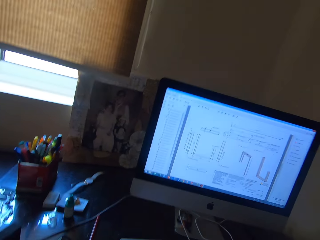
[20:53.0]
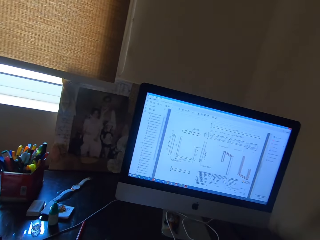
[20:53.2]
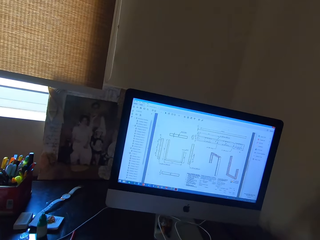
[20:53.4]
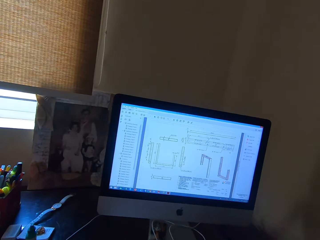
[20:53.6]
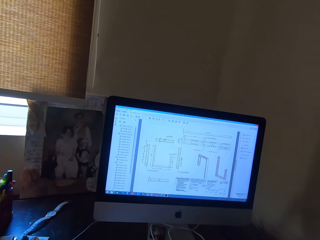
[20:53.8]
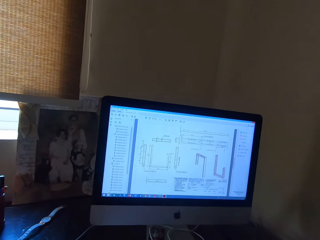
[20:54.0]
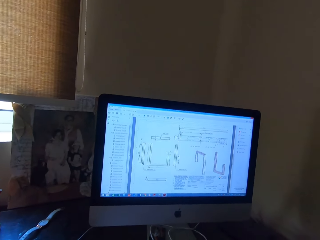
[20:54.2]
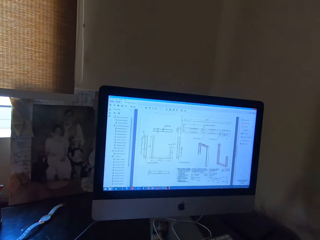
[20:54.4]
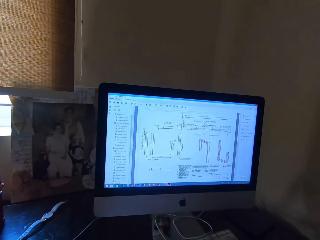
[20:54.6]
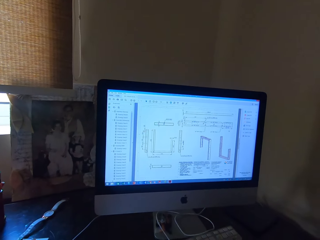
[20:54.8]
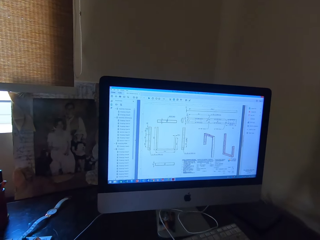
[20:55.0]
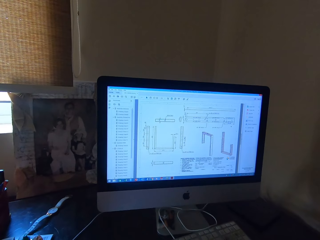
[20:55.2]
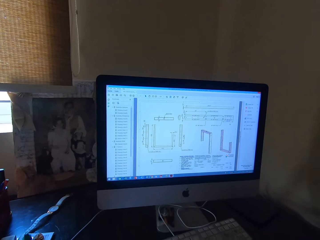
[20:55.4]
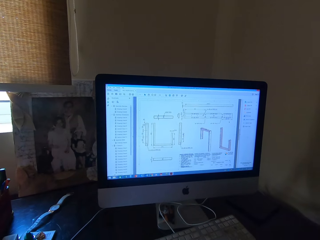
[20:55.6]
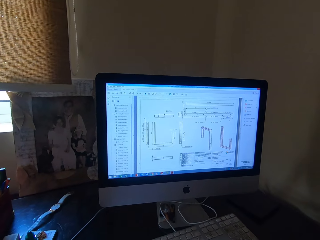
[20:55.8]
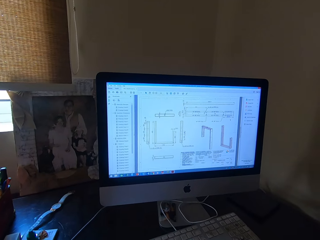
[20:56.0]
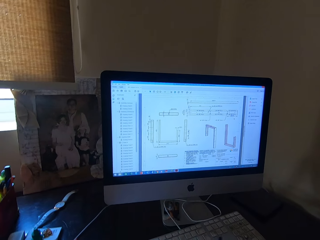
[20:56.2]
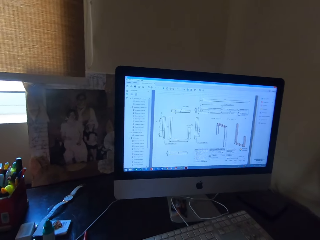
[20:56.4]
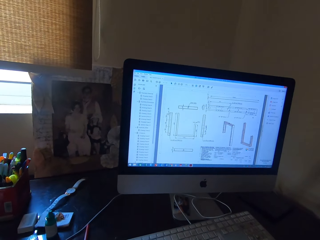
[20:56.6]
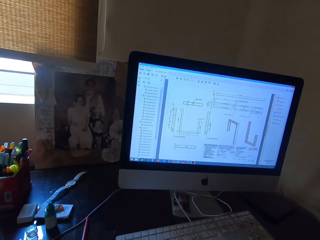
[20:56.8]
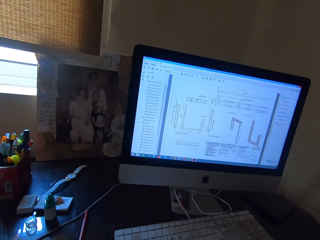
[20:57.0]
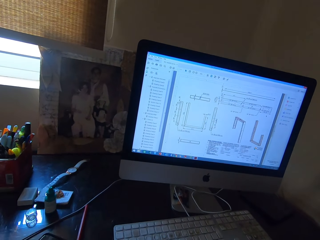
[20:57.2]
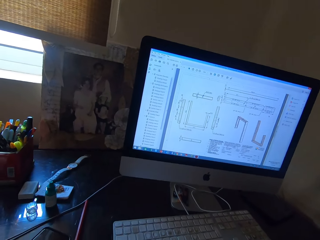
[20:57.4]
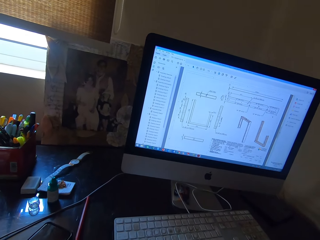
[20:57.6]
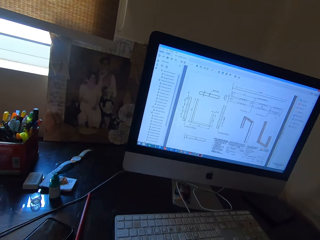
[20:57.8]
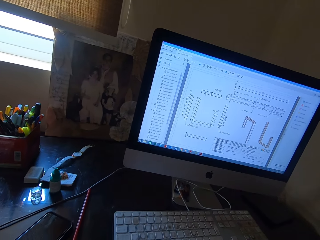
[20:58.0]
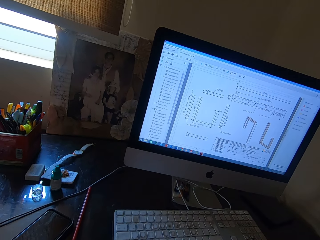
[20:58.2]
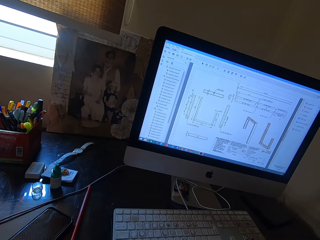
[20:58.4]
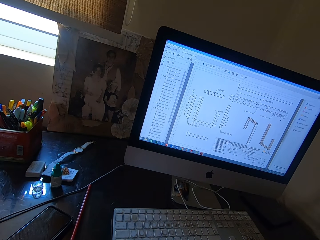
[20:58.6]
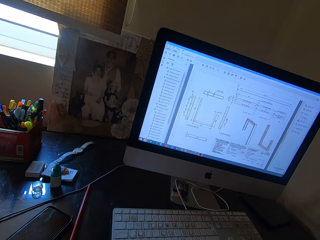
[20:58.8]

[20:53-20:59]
The camera wearer uses the pen on the paper on the table.

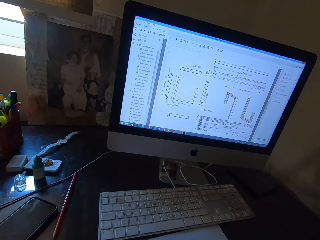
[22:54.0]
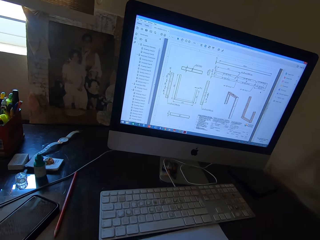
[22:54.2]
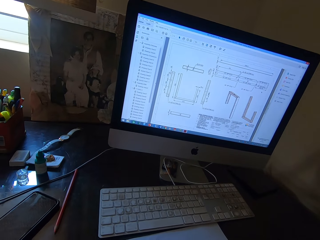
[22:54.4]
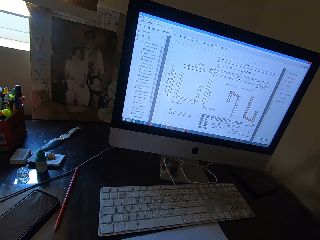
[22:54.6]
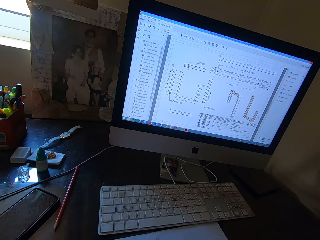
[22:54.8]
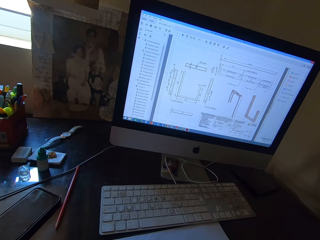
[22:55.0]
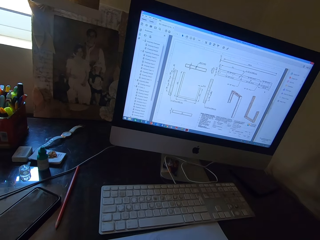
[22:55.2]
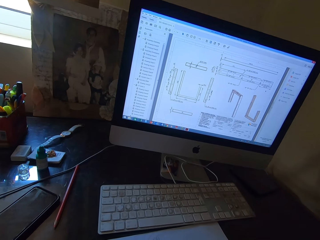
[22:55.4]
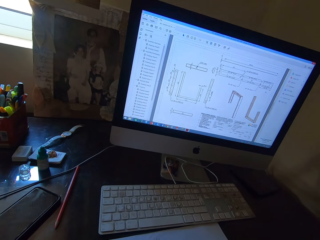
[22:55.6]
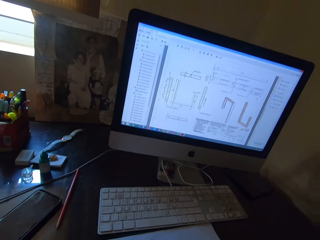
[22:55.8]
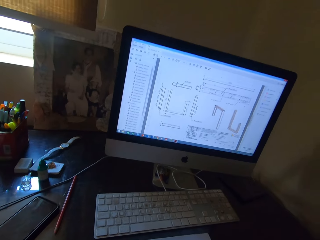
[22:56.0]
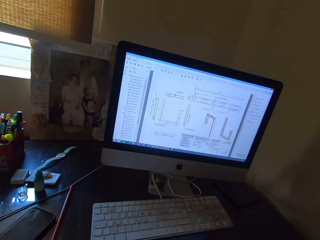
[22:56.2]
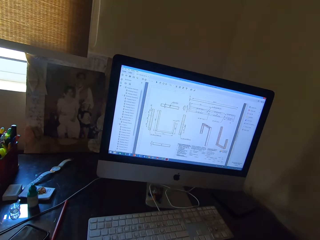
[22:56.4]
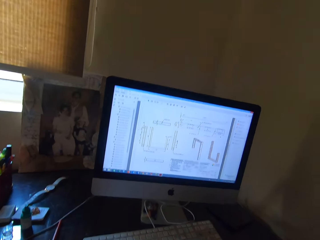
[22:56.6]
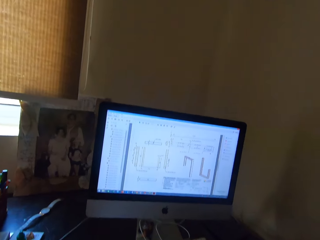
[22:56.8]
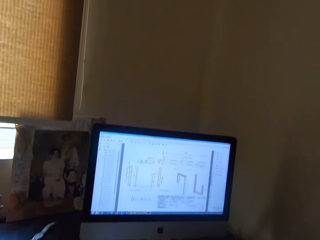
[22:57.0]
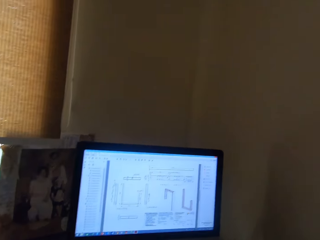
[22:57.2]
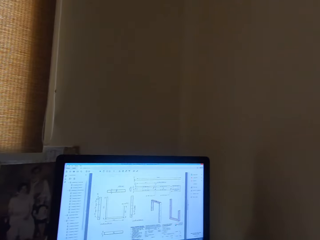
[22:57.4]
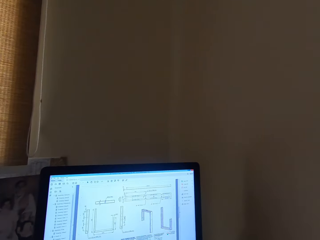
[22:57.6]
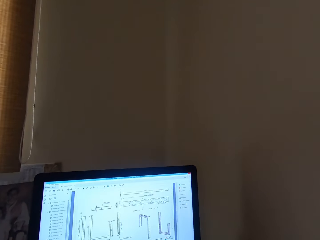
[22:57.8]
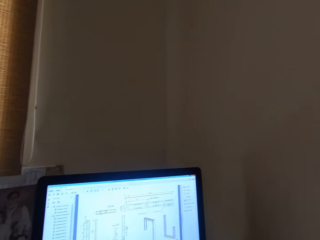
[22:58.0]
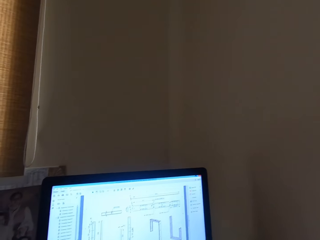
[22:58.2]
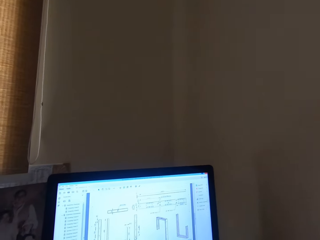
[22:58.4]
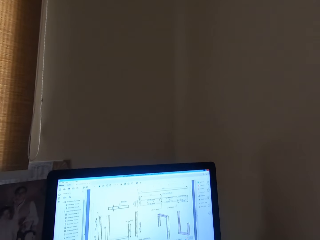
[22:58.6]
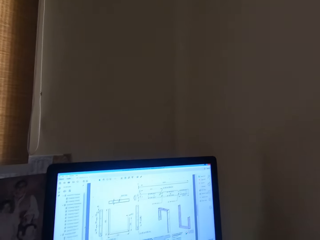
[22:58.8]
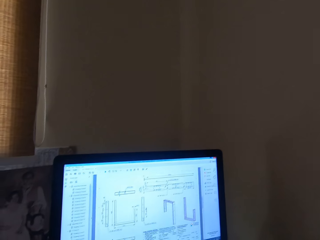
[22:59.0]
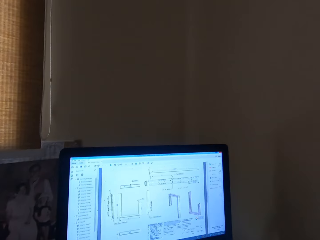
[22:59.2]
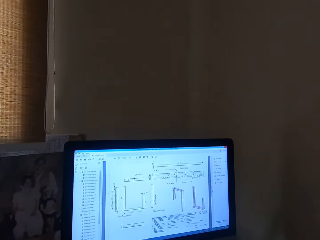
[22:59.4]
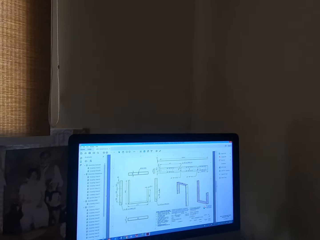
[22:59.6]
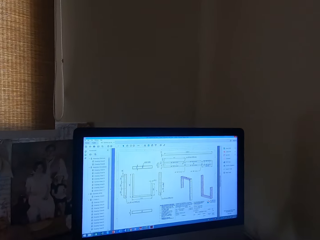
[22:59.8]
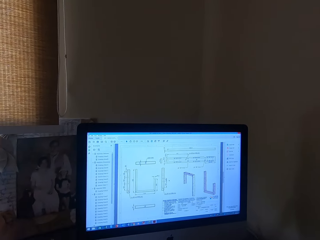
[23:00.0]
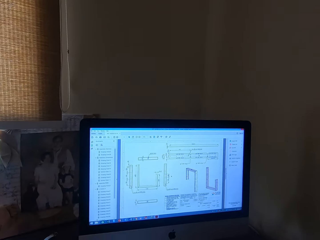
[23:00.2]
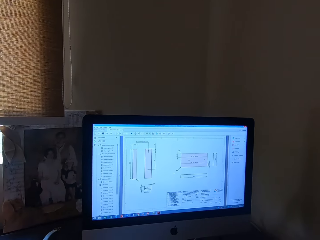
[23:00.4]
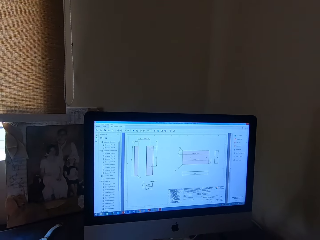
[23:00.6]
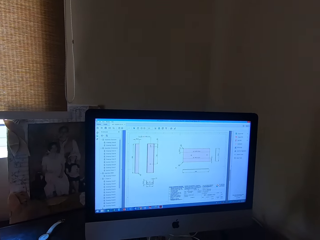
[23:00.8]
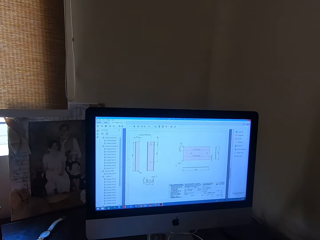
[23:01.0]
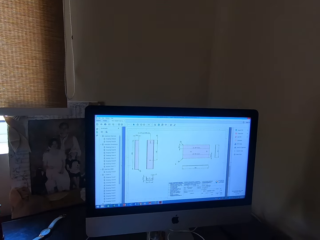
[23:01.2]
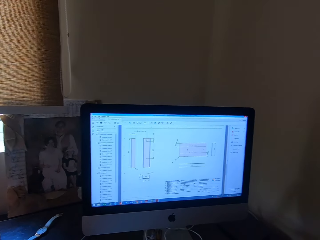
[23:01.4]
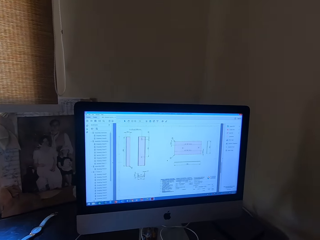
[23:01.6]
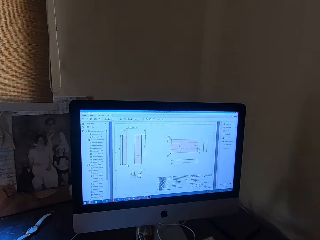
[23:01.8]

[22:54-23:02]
The camera wearer pulls a piece of paper on the table backwards.

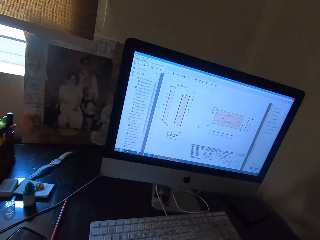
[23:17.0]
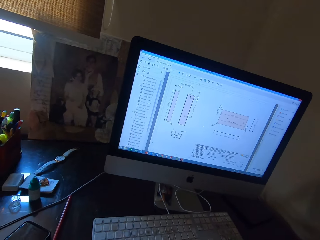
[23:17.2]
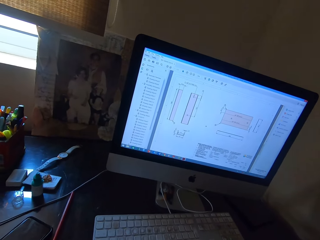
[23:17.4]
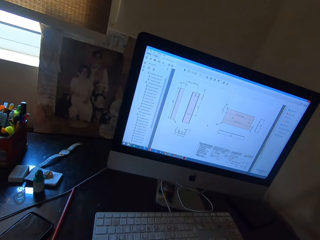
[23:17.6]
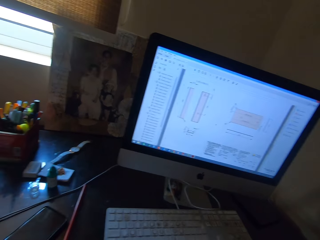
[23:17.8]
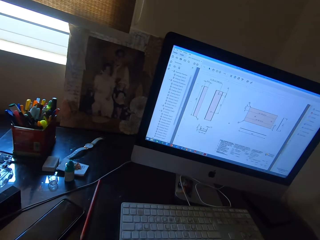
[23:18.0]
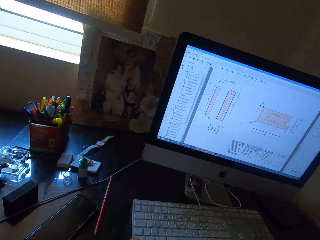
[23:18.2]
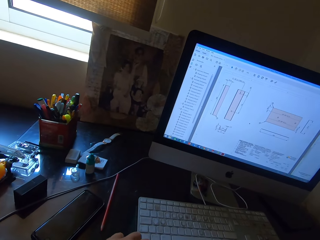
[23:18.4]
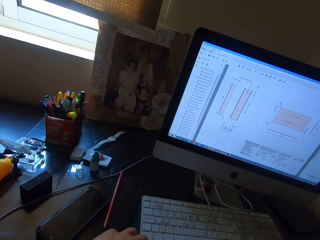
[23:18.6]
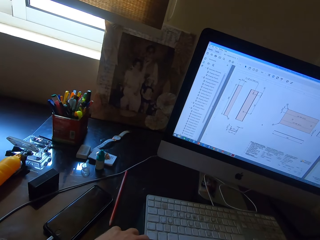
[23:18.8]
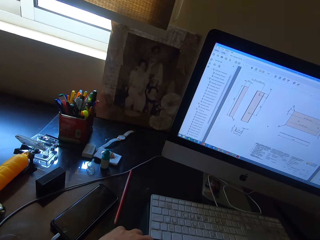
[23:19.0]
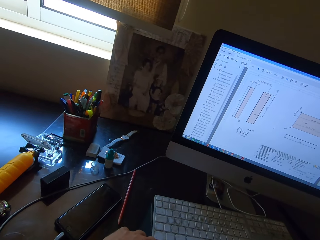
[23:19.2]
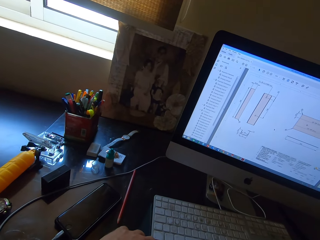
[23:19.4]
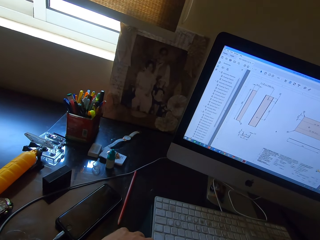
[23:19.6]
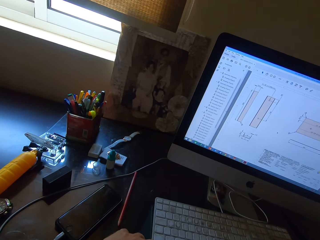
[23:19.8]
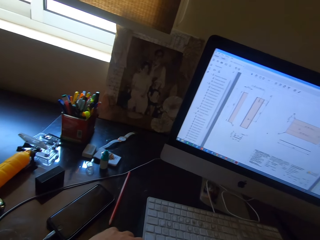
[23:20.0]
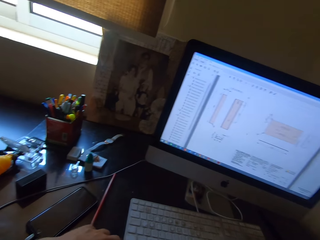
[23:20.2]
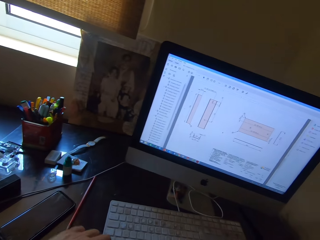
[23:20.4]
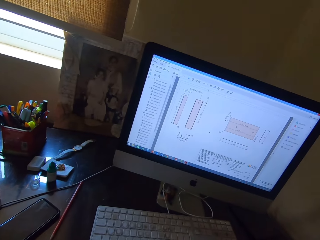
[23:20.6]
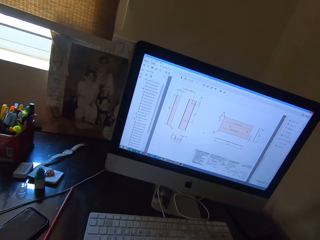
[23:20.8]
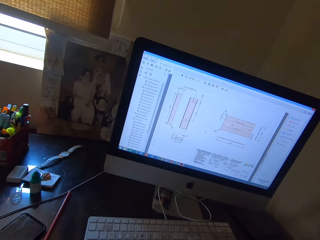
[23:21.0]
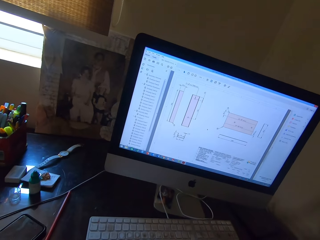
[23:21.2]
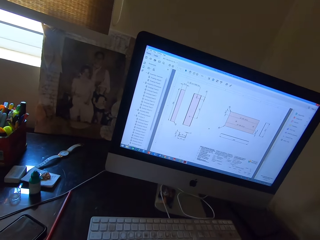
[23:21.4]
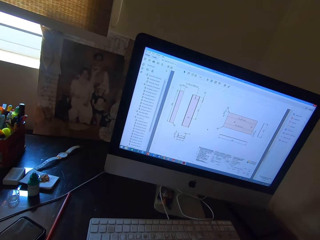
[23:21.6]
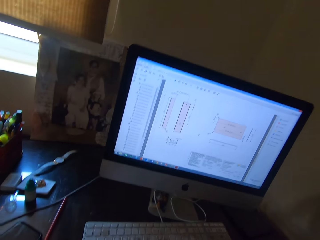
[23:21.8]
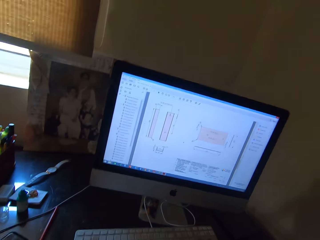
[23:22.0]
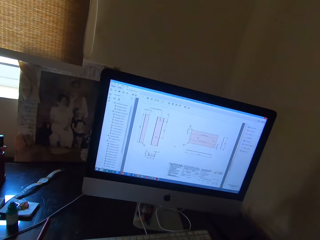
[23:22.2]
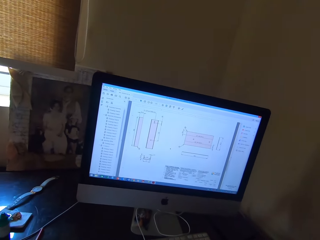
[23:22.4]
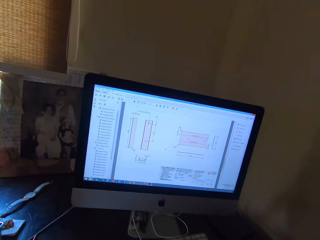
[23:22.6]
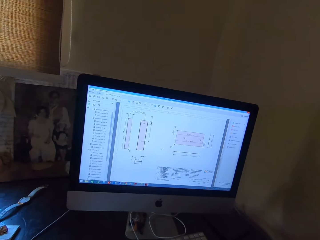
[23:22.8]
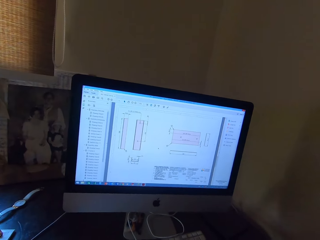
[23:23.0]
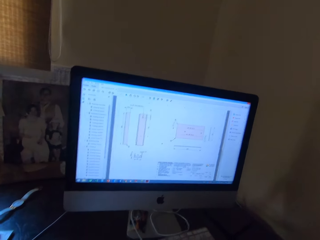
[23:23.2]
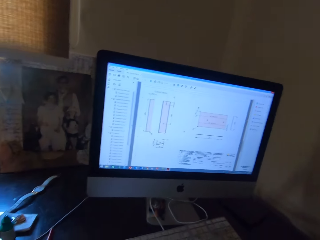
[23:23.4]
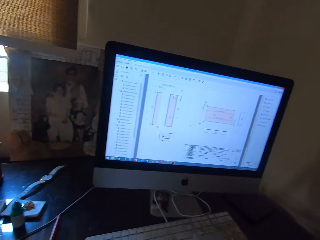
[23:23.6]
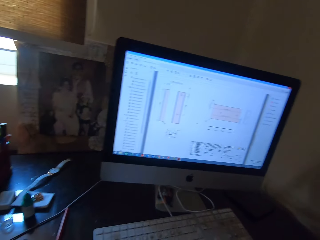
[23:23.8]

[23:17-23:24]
The camera wearer operates a computer with a keyboard with his left hand.
